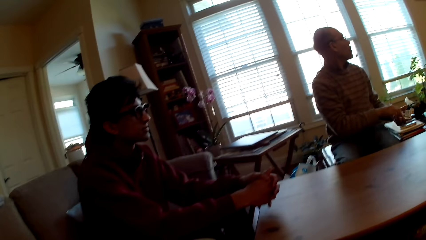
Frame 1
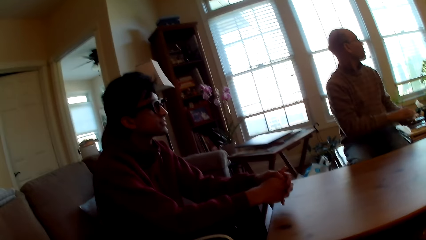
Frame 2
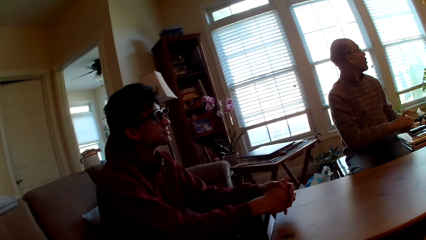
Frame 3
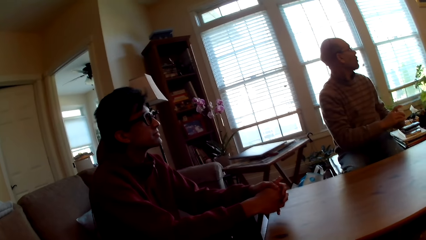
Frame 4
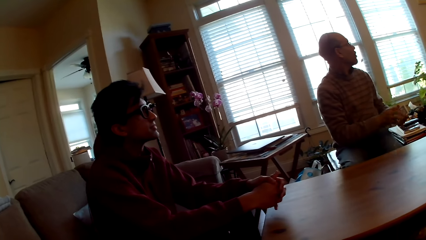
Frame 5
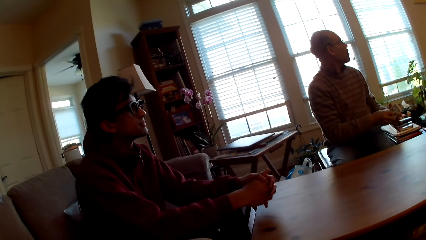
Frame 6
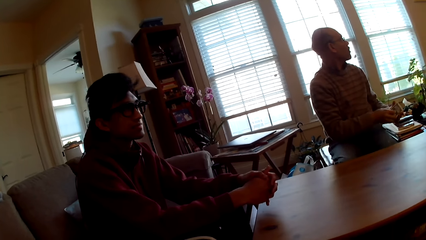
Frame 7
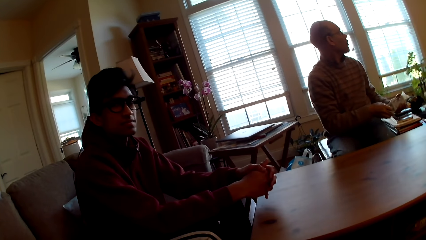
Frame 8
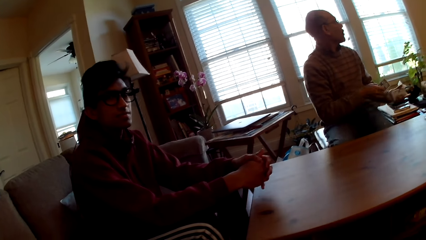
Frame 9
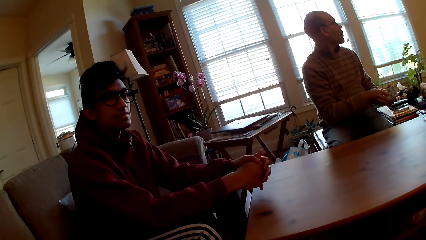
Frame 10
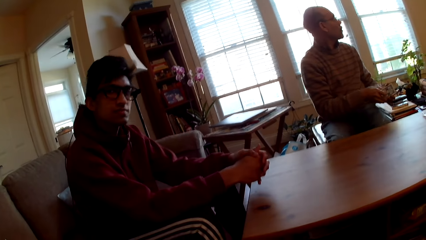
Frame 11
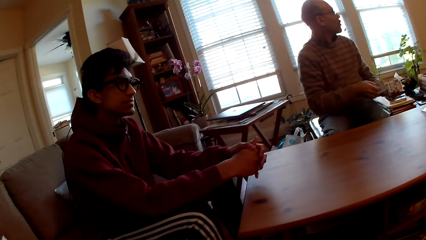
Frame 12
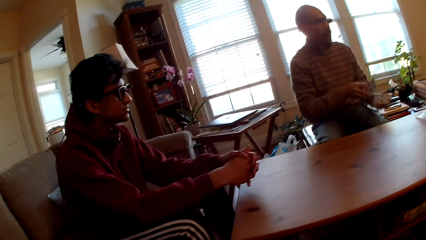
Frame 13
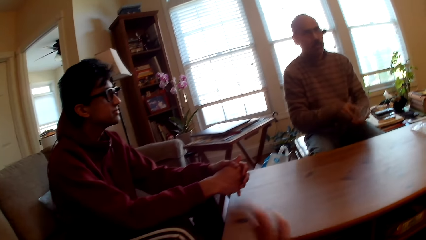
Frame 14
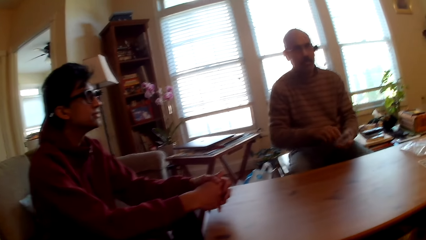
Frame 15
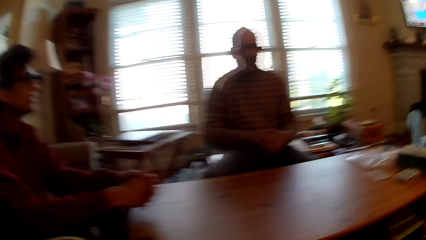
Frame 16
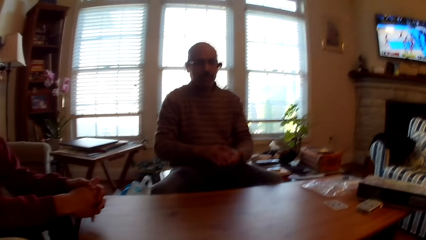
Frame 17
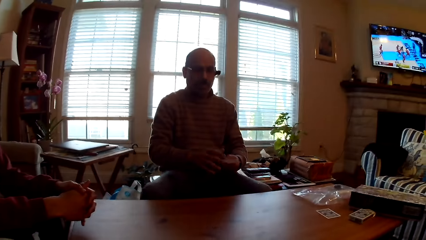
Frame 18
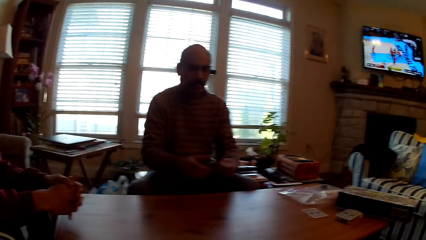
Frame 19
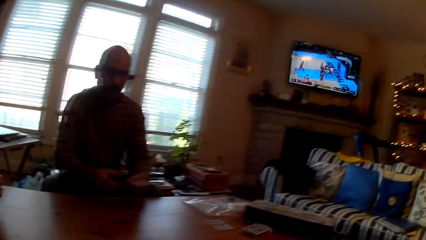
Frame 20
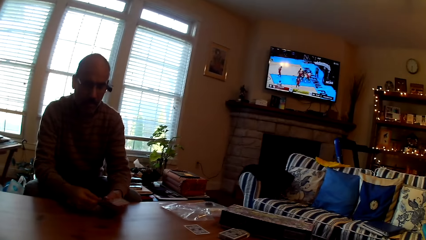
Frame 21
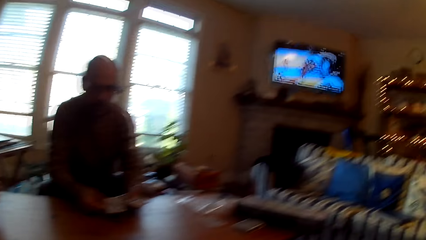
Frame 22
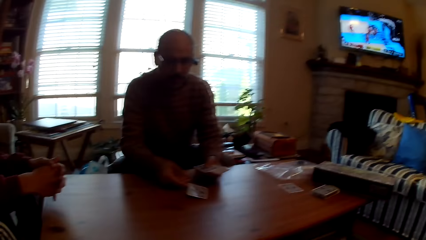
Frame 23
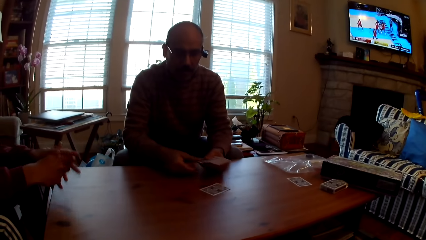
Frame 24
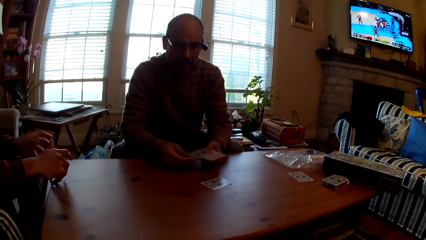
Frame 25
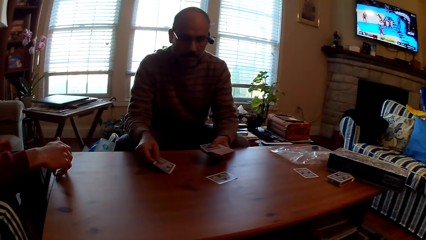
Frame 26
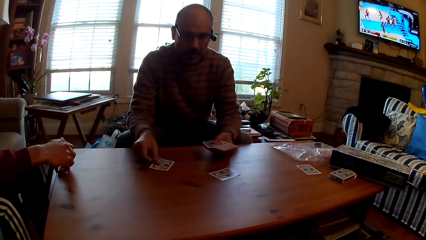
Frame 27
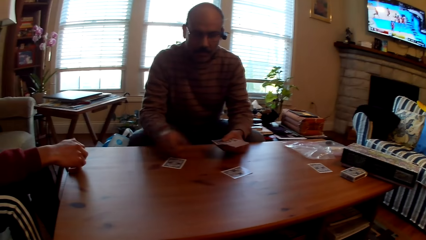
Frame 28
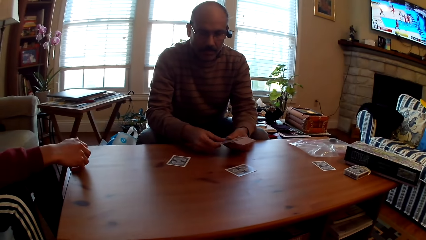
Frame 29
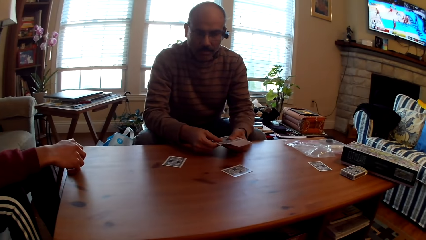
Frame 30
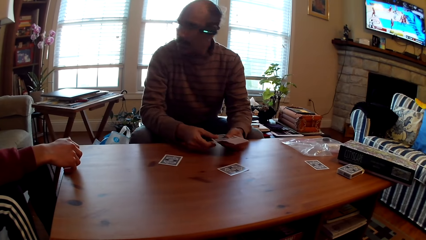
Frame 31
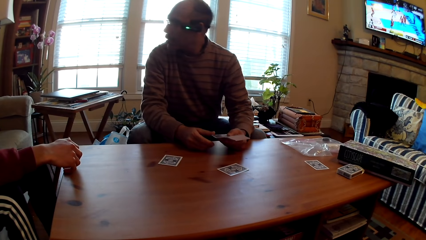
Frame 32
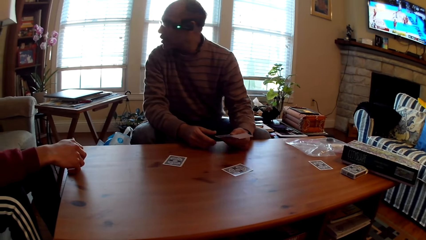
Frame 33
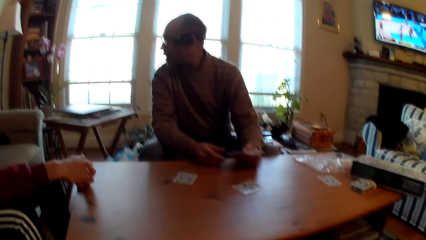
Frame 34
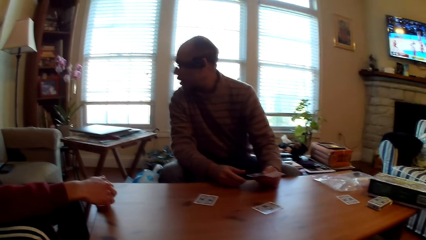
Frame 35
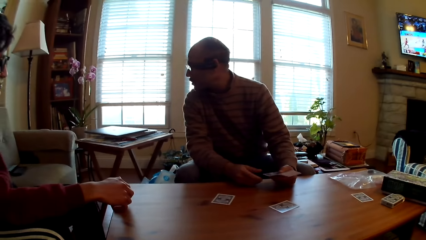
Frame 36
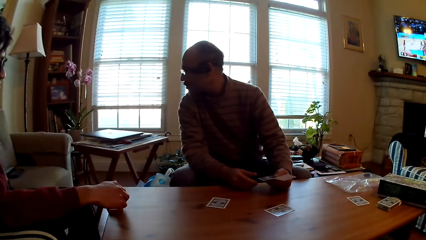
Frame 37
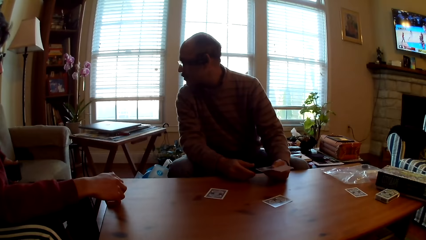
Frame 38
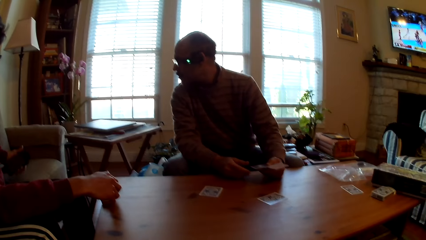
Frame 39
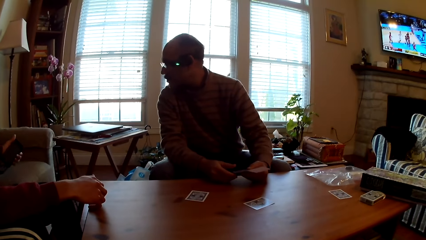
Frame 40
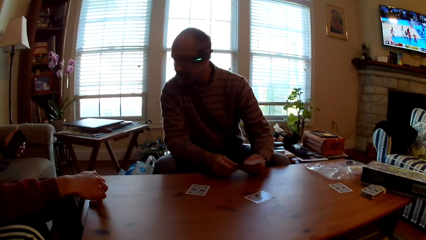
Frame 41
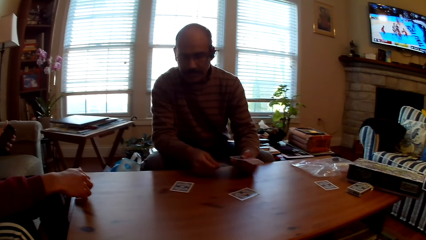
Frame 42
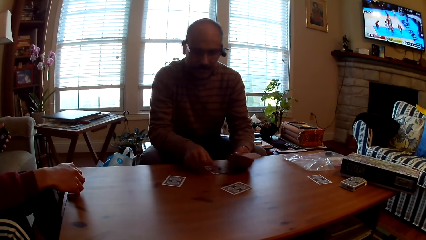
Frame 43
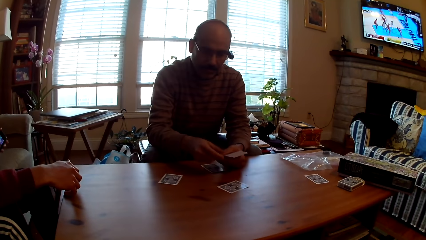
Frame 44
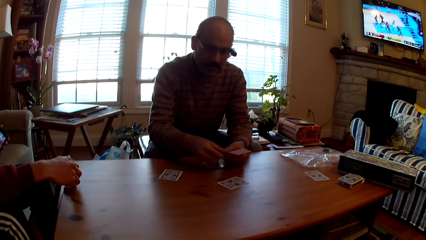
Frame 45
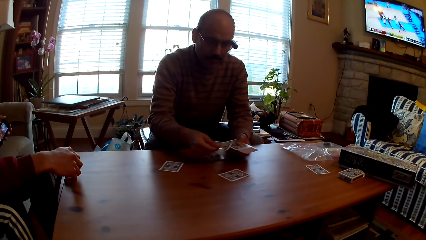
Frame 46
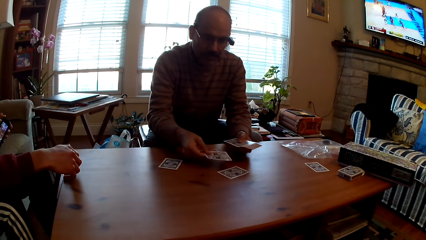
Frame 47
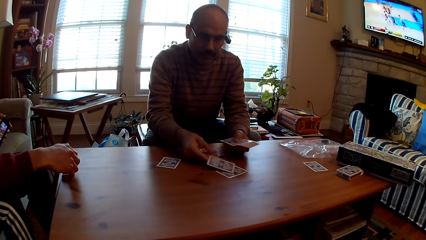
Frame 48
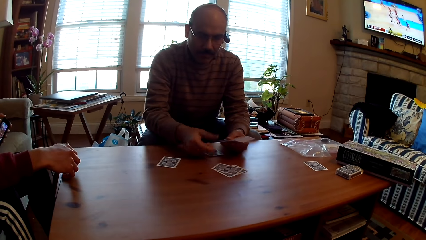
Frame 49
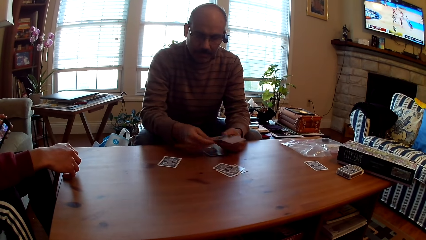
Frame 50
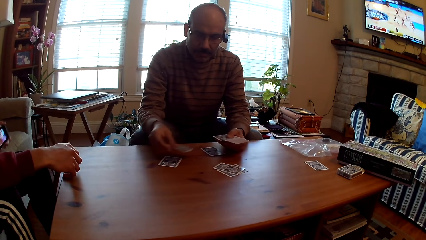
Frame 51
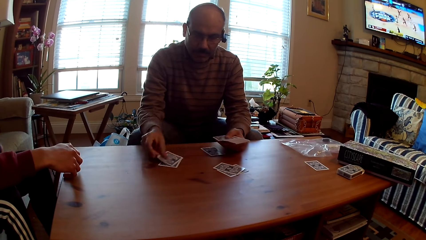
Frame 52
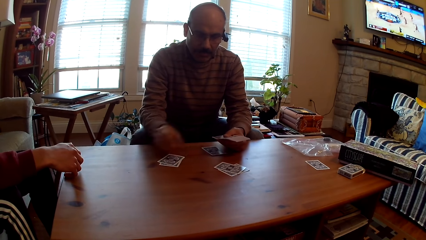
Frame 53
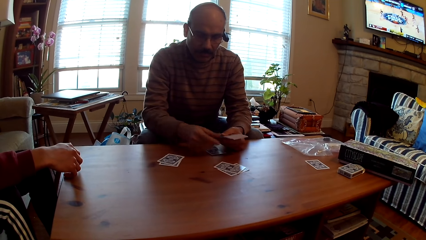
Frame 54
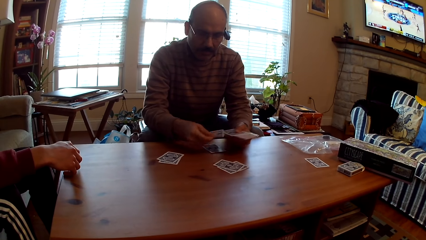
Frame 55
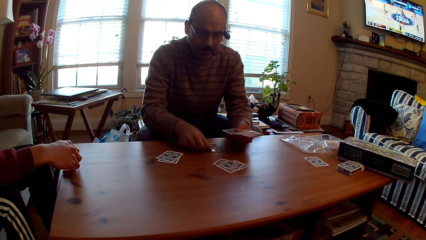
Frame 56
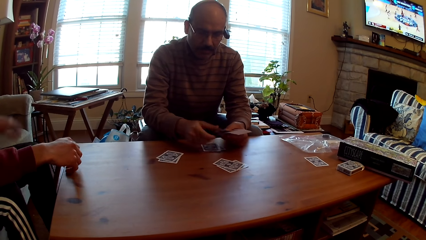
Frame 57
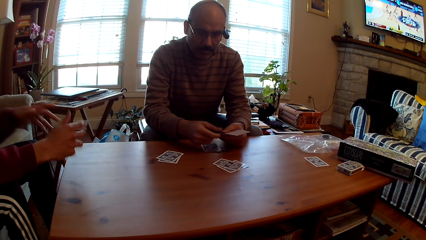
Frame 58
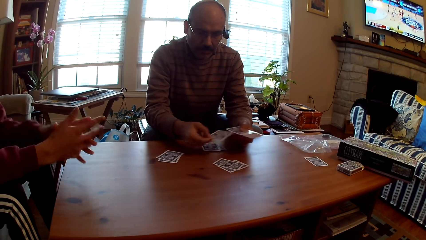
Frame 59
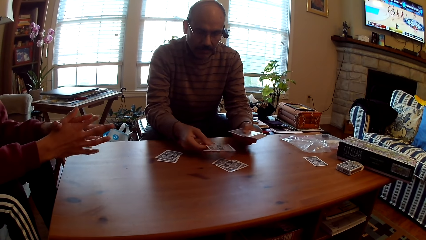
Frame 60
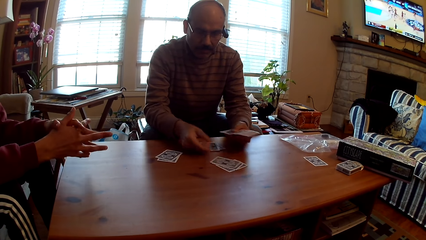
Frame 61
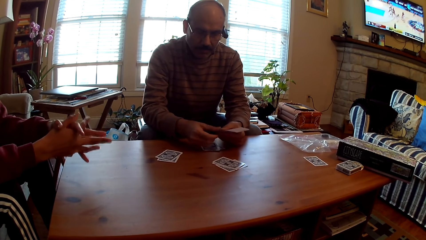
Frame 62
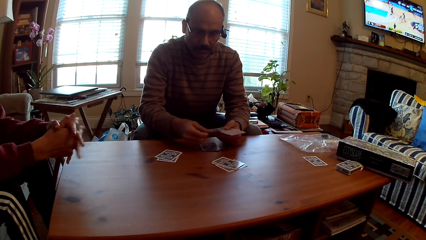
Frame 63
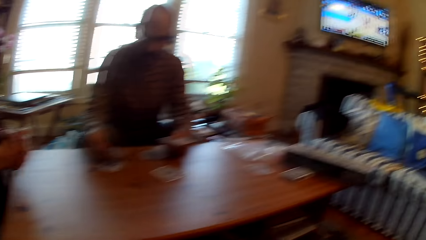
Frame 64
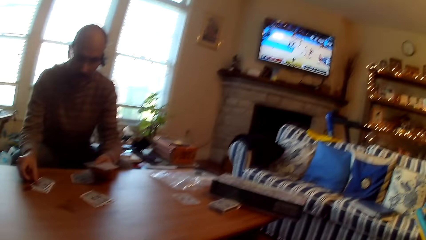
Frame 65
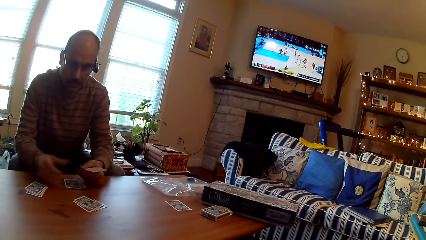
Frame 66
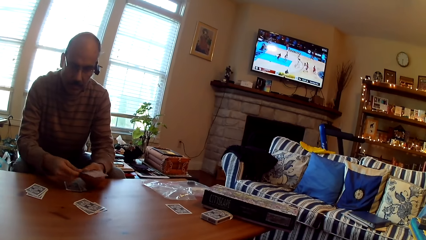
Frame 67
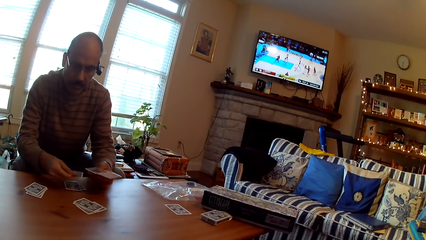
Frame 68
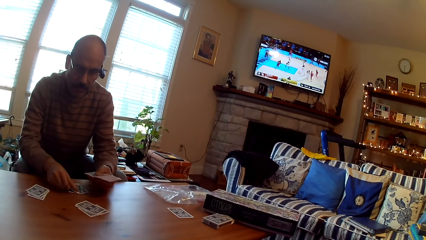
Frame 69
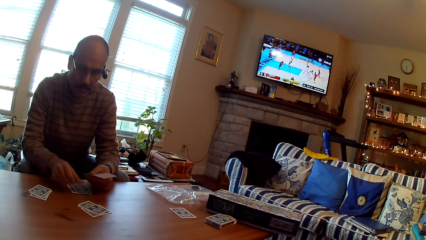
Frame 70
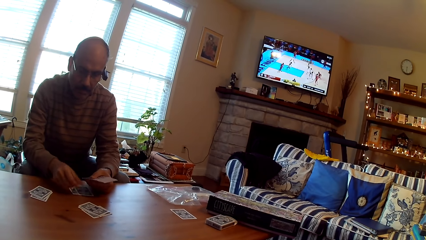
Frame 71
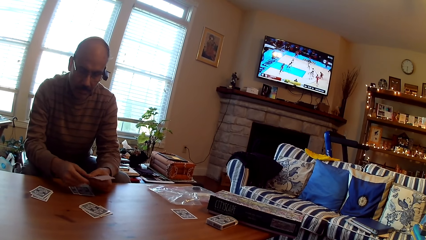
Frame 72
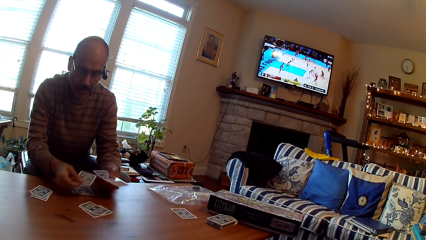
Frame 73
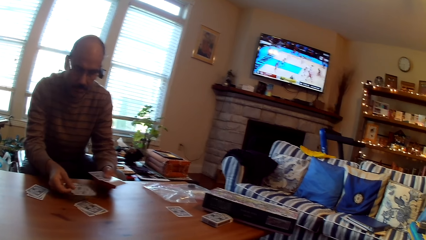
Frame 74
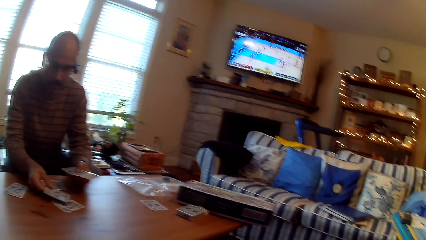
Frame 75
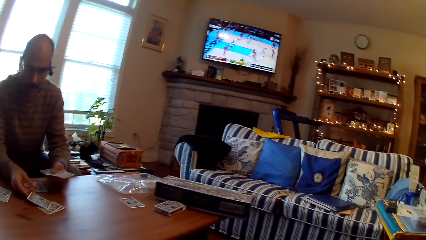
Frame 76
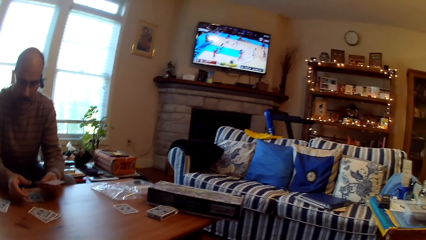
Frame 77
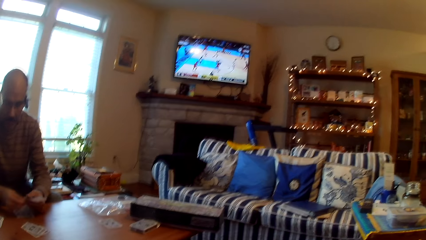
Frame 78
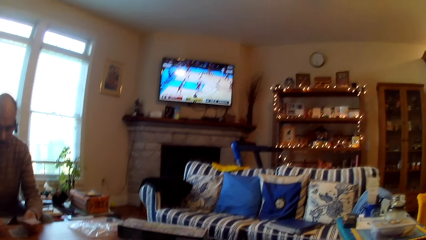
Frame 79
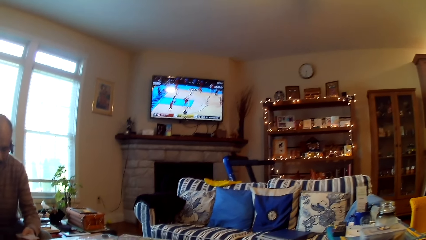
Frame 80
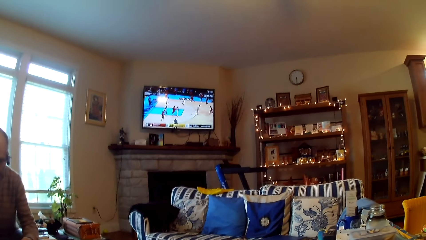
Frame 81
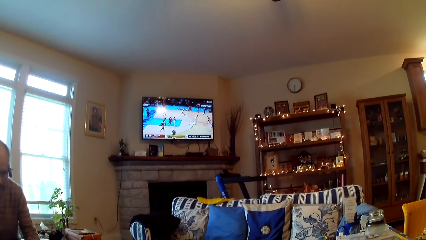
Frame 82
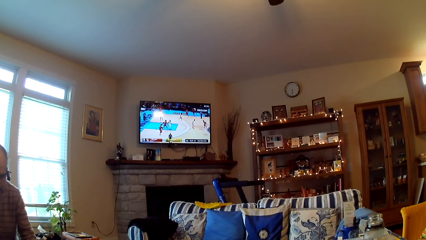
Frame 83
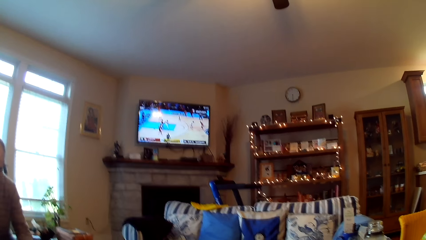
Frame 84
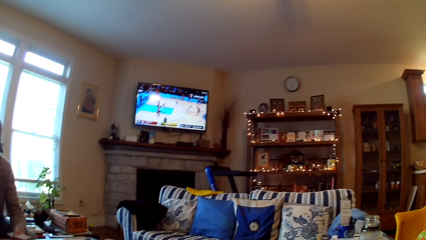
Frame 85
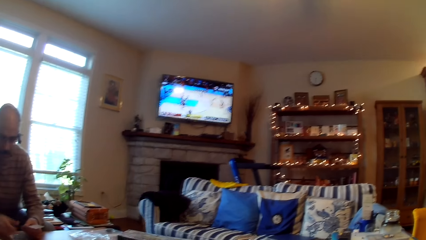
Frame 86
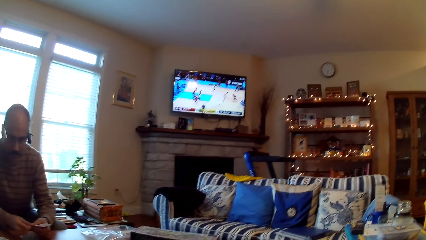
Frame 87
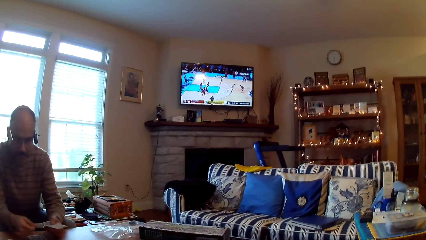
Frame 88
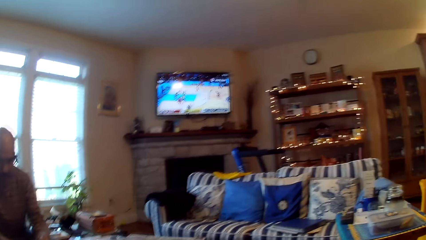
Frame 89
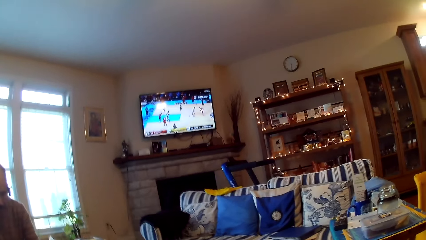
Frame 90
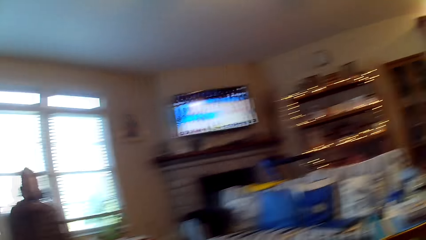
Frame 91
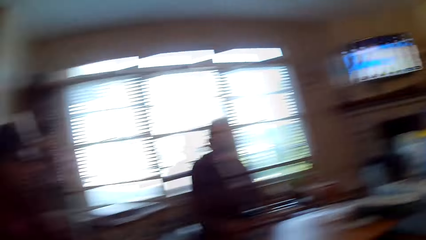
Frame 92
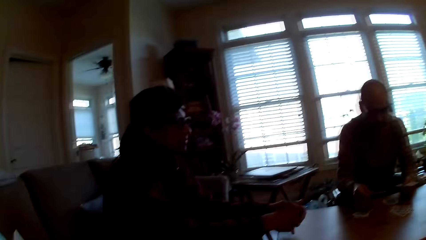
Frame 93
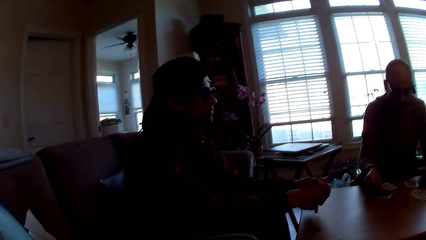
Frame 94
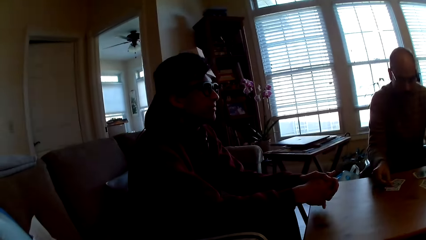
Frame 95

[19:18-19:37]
The person shakes their head. The man distributes the cards and looks at his sides. The person picks up a phone and puts the phone on the chair. The camera wearer turns the head.
